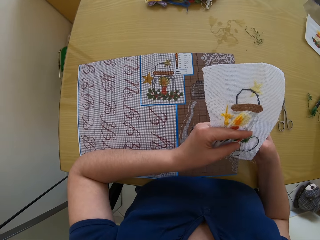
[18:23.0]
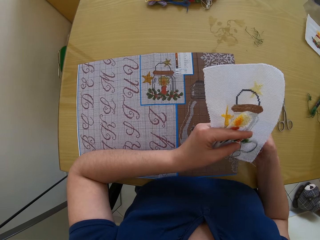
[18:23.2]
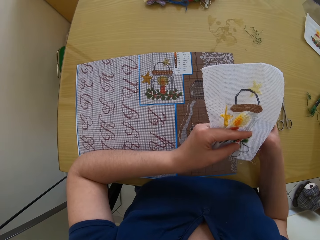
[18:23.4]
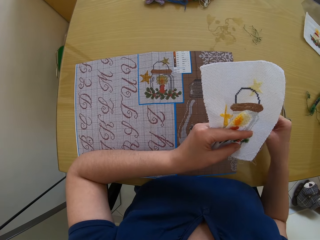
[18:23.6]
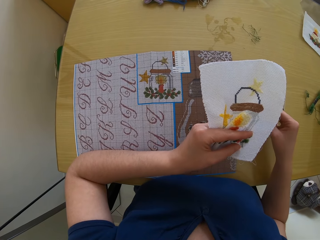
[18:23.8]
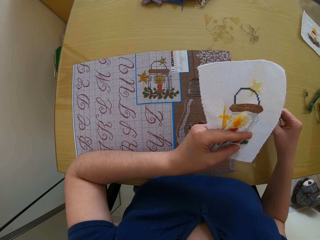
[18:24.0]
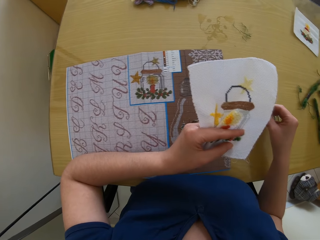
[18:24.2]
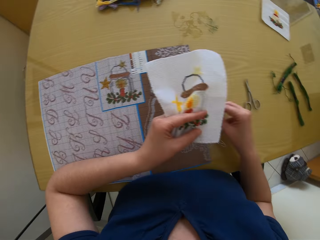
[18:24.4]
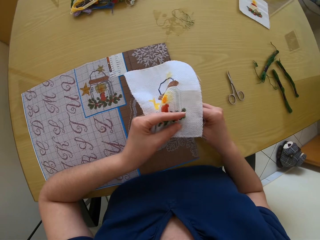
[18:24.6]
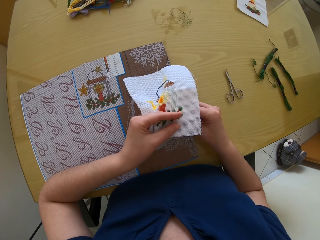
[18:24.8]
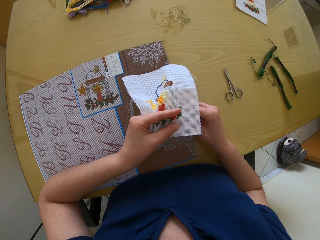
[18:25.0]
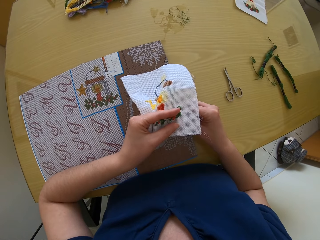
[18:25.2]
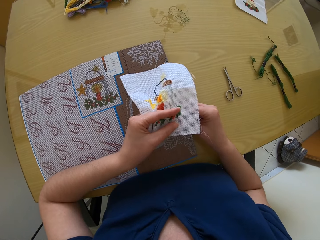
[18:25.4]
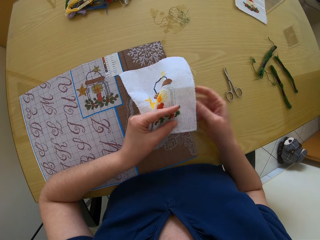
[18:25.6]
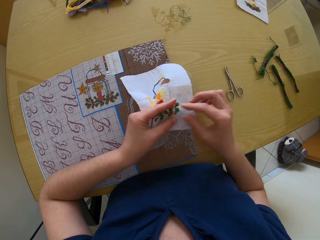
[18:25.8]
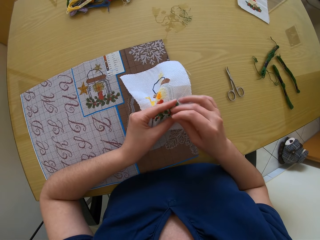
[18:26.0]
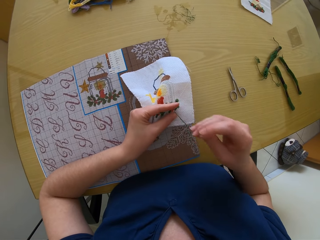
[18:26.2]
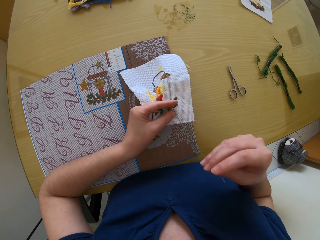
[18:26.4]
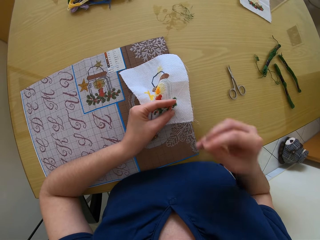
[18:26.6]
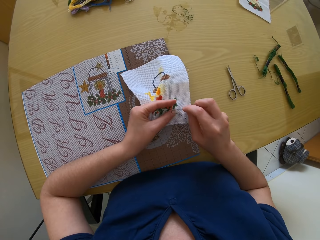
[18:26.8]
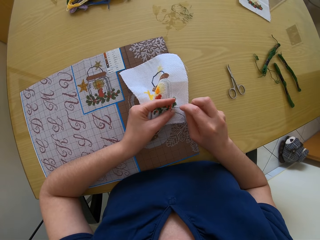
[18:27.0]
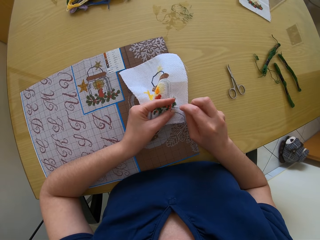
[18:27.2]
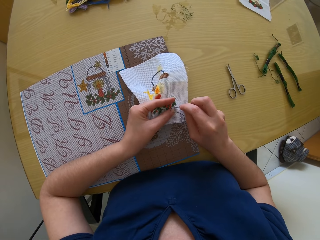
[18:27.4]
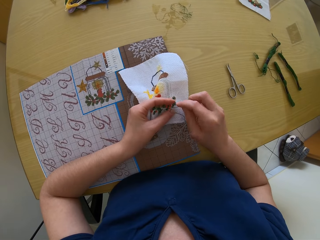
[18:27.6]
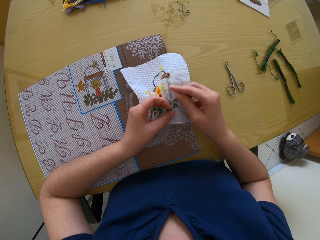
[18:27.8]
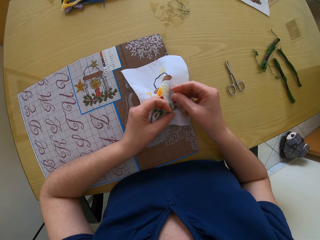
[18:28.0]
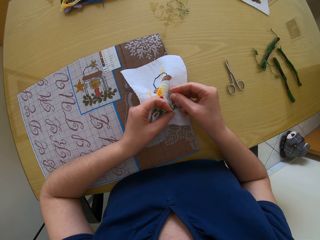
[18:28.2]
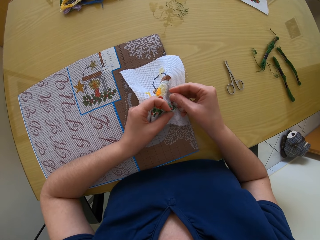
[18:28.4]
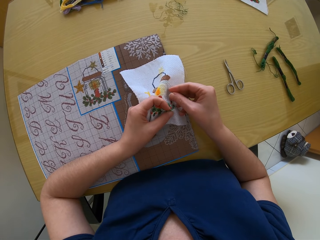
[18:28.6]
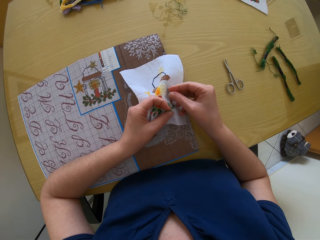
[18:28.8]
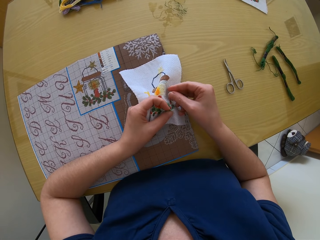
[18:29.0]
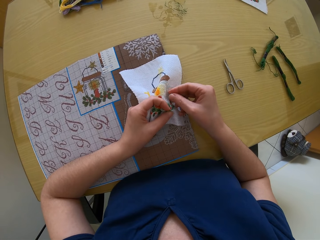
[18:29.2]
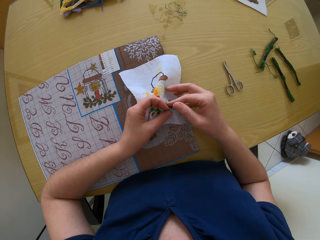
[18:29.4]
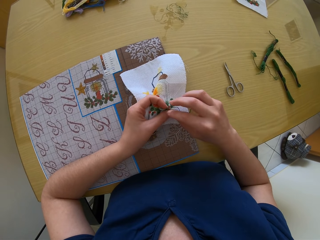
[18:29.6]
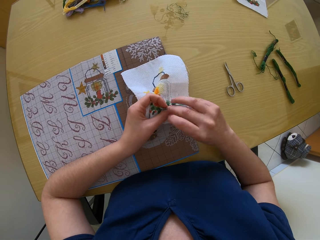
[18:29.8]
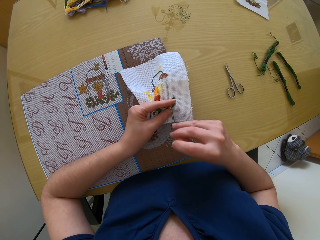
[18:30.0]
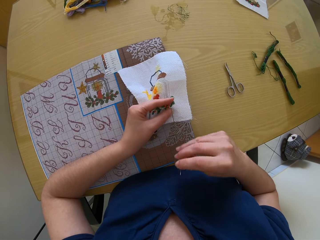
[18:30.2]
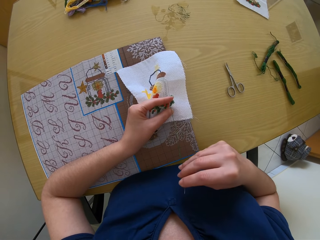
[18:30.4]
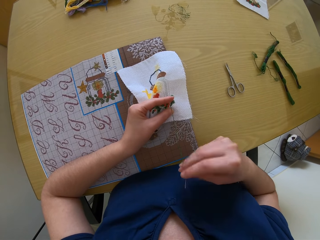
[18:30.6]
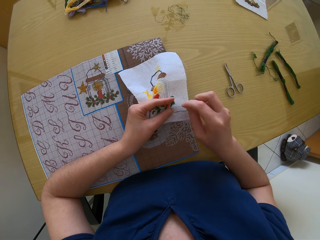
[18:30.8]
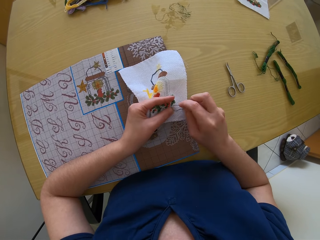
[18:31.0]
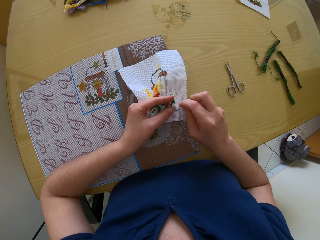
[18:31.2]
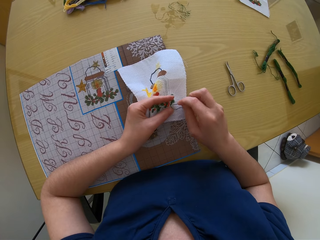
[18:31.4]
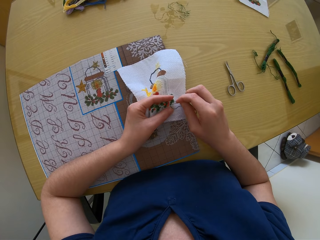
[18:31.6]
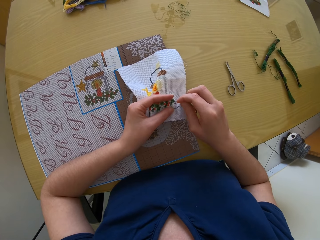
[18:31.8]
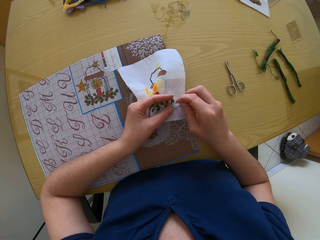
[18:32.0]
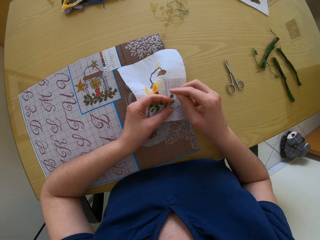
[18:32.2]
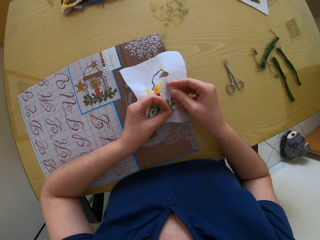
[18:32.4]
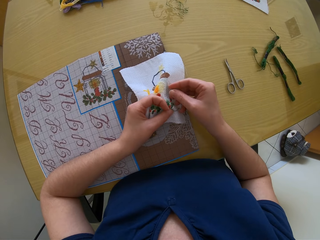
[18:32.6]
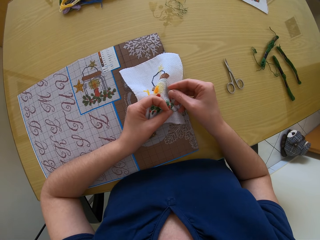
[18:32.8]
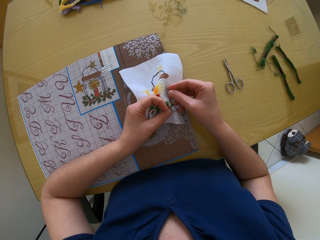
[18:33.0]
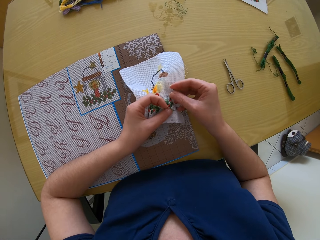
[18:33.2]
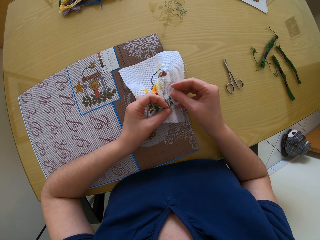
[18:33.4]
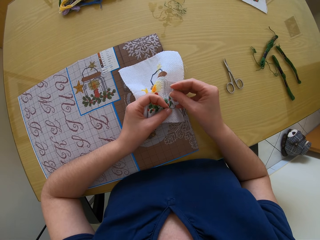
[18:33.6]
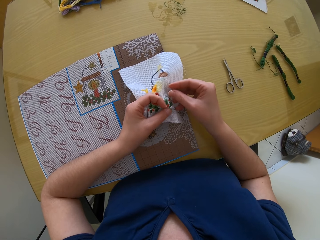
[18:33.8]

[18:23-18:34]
The camera wearer pulls the sewing thread. They put the needle on the cloth. They pull the sewing thread. They put the needle on the cloth. They pull the sewing thread. They put the needle on the cloth.

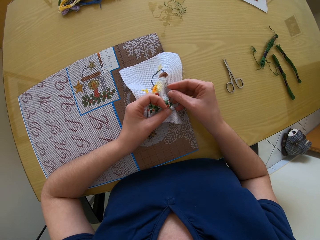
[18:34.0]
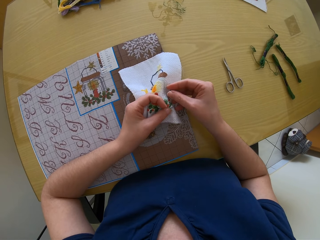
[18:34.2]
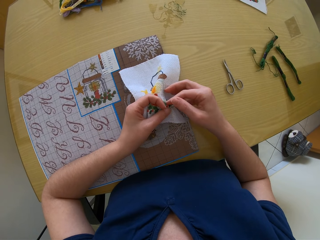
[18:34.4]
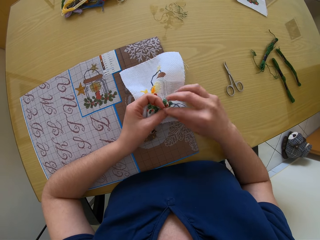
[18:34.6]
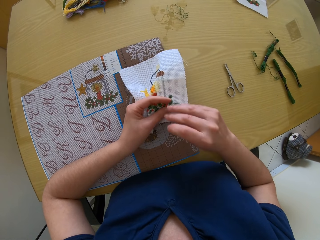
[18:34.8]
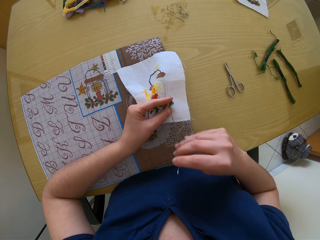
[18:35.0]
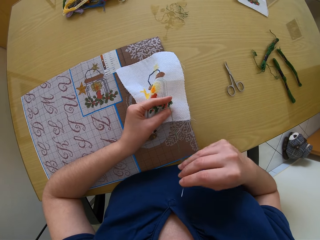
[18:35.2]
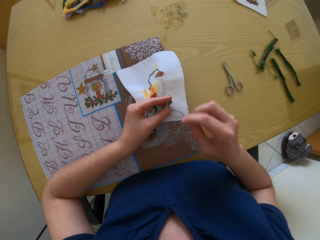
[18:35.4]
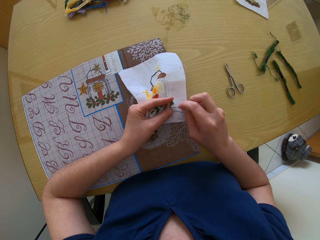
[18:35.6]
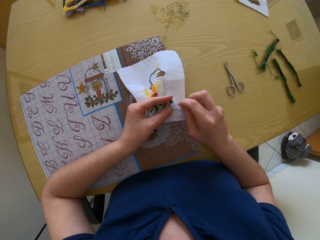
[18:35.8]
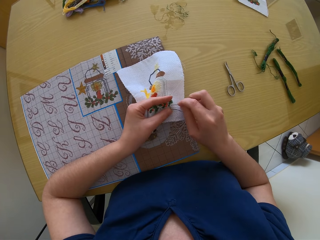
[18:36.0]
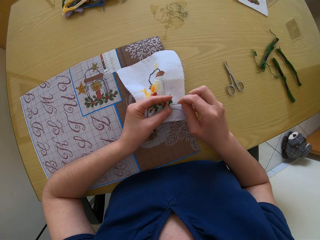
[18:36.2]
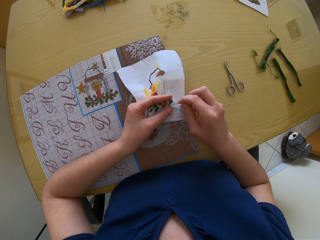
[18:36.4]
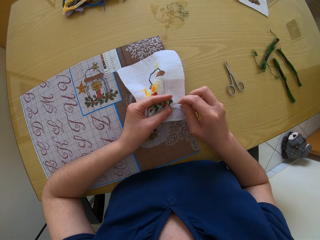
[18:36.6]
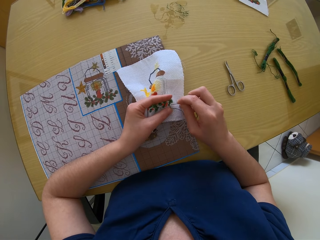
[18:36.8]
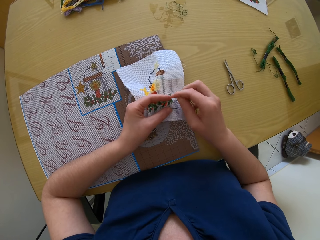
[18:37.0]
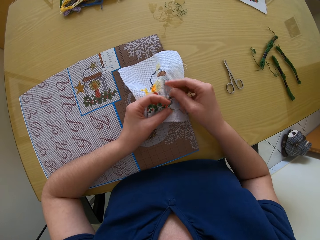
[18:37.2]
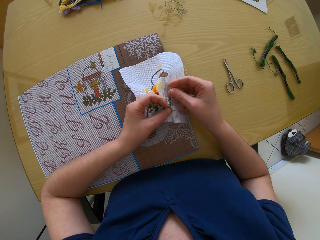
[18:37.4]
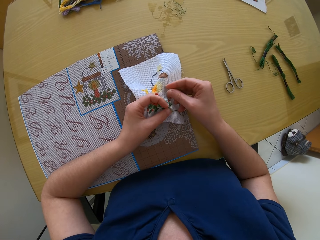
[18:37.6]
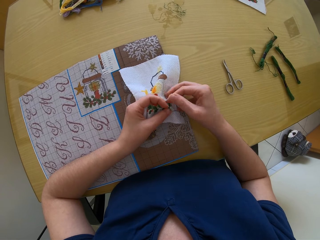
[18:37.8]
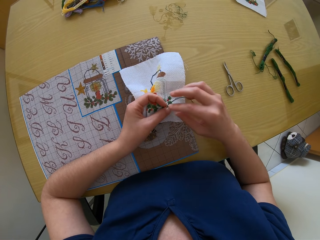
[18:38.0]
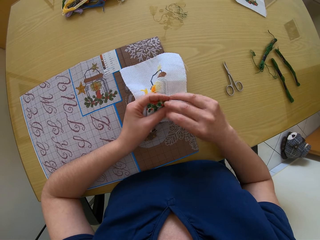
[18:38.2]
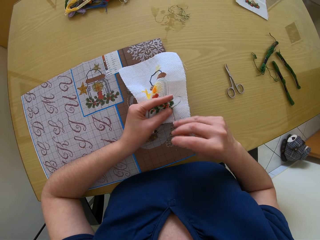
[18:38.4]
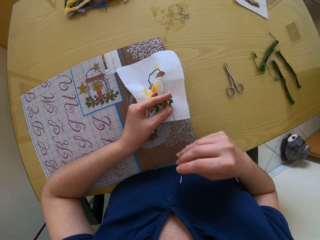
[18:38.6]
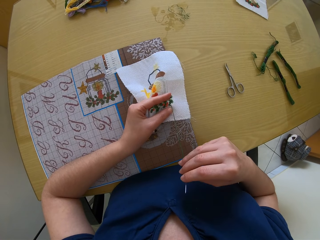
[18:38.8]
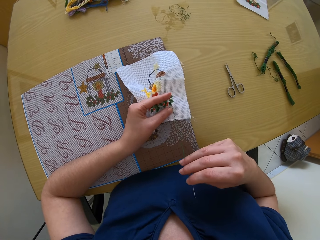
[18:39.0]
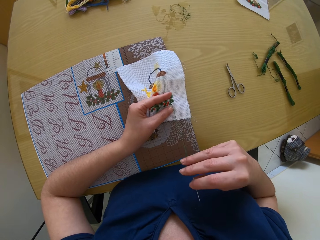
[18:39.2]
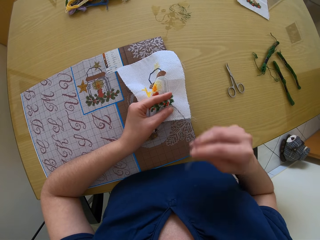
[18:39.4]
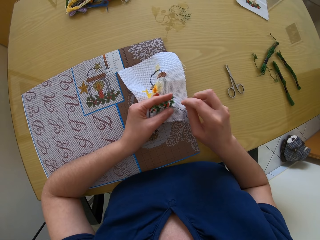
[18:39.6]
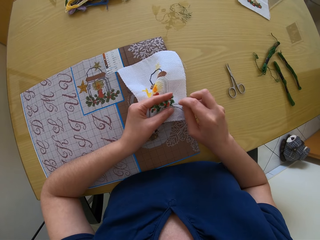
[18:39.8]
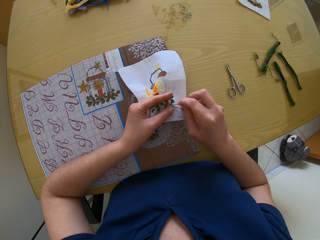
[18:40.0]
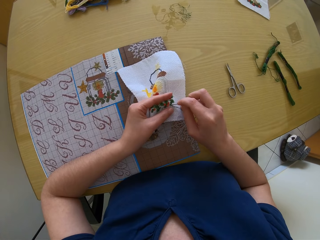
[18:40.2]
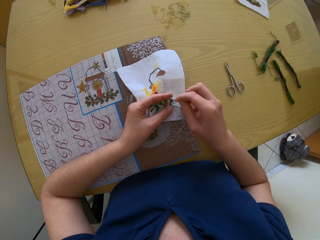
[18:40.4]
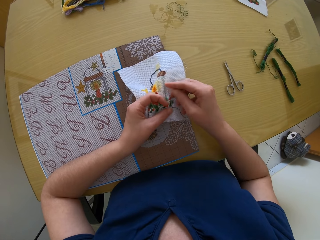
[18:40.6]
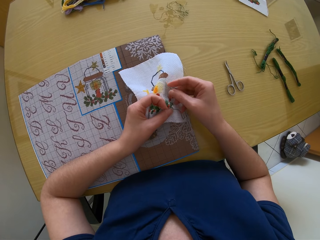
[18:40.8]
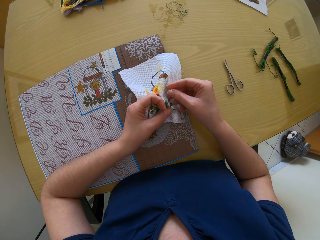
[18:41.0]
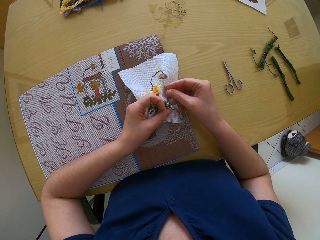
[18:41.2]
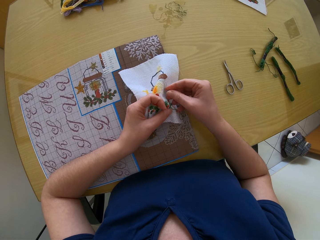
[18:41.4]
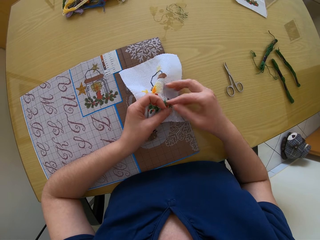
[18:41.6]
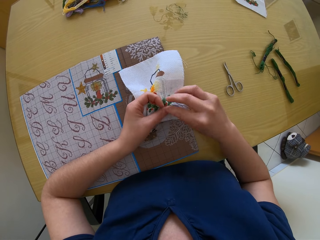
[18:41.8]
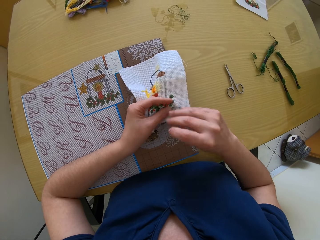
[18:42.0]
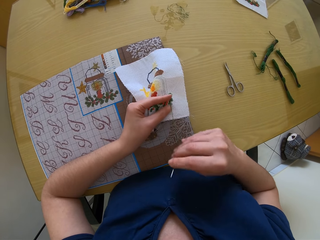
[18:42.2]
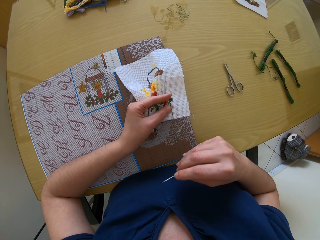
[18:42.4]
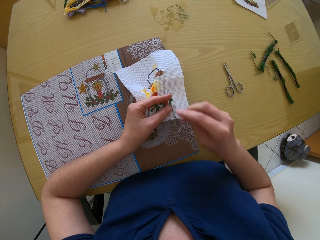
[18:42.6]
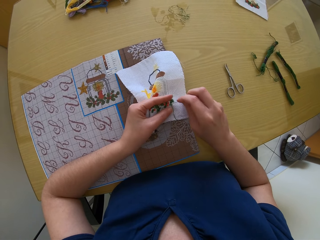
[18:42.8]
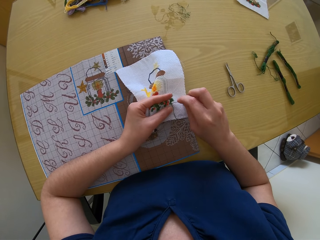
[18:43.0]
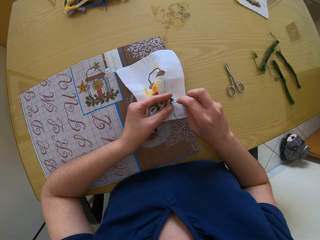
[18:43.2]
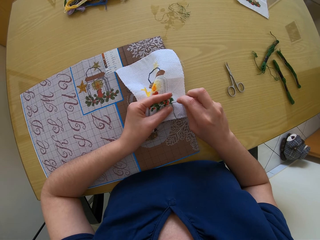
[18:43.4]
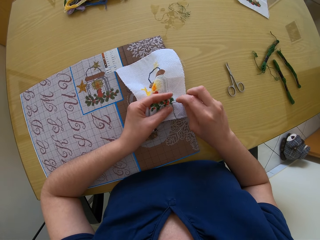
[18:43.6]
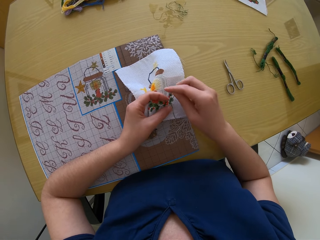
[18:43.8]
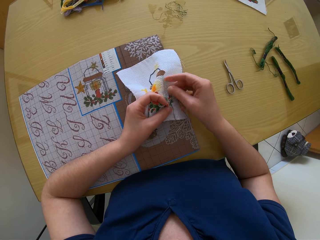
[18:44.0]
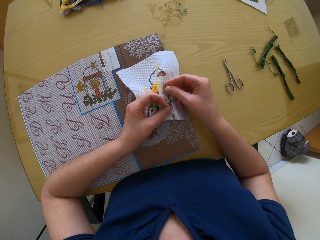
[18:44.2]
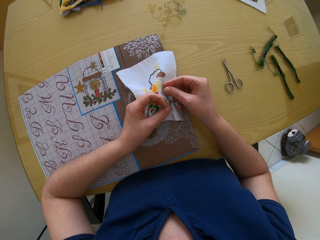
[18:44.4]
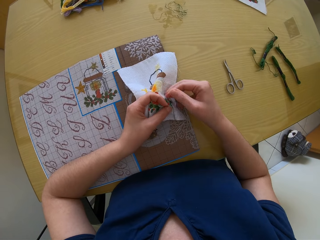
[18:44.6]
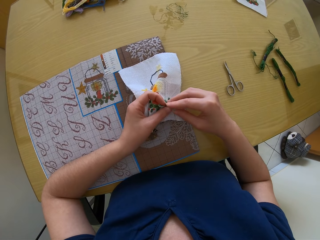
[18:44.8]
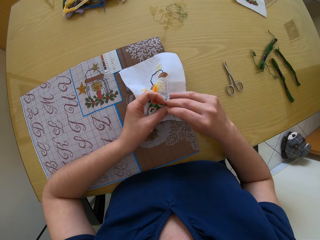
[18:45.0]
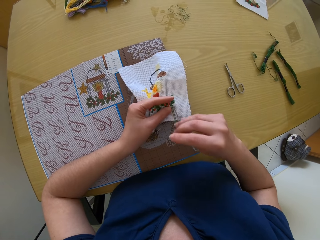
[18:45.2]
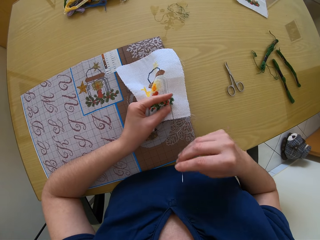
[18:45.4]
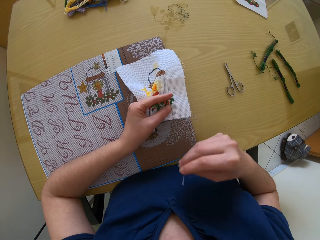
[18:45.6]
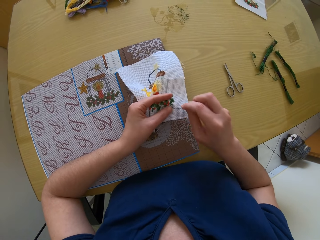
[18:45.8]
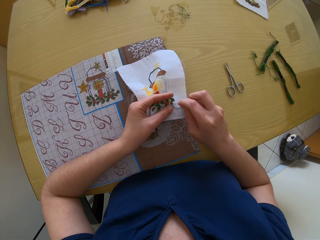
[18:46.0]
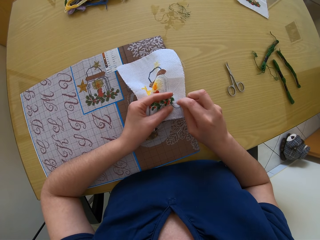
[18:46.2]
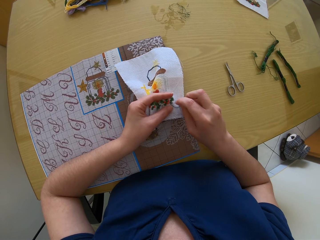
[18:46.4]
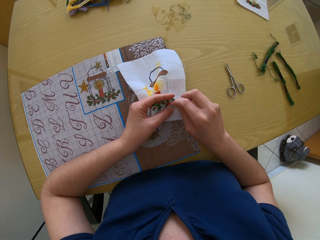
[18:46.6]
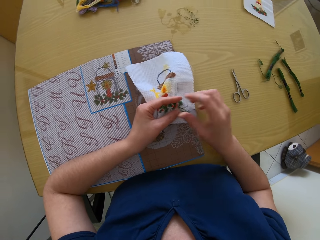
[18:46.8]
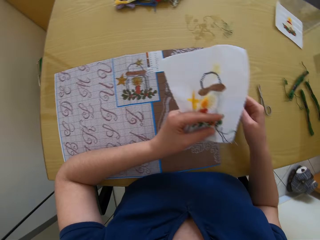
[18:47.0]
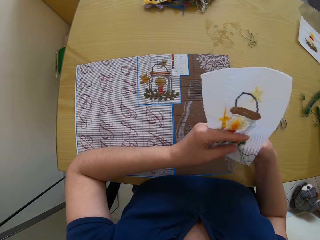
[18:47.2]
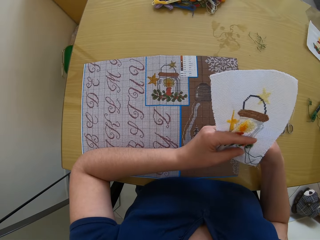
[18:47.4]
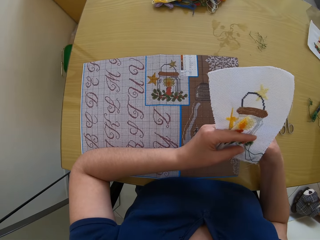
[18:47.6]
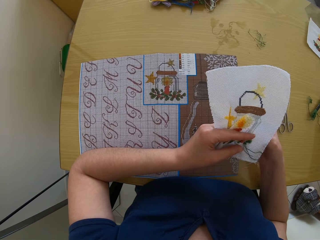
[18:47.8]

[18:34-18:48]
The camera wearer pulls sewing thread. They put a needle on the cloth. They pull the sewing thread. They put the needle on the cloth. They pull the sewing thread. They put the needle on the cloth. They pull the sewing thread. They put the needle on the cloth.
